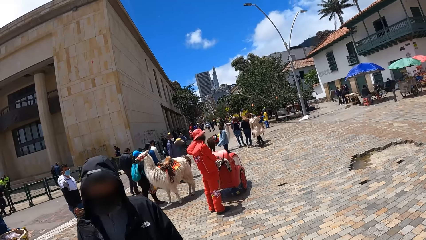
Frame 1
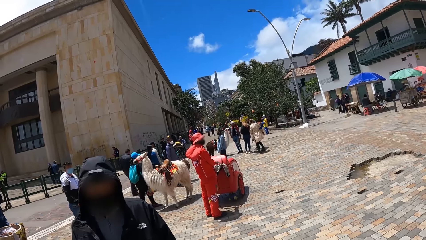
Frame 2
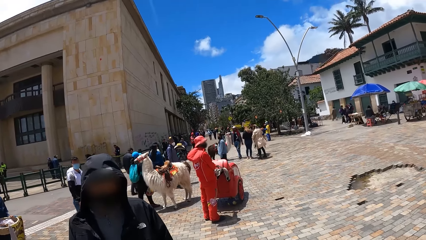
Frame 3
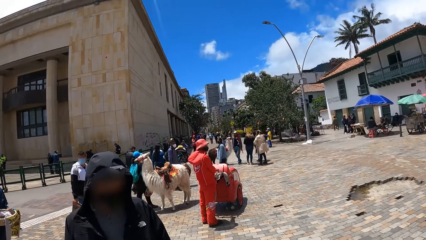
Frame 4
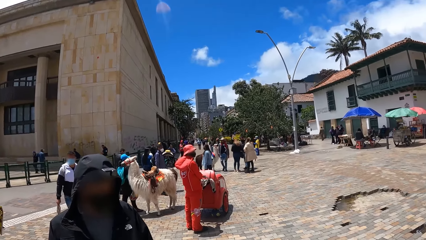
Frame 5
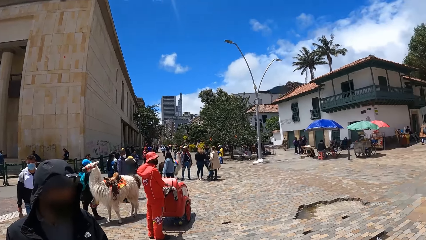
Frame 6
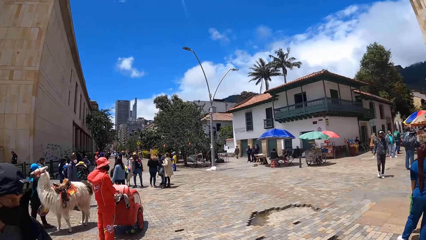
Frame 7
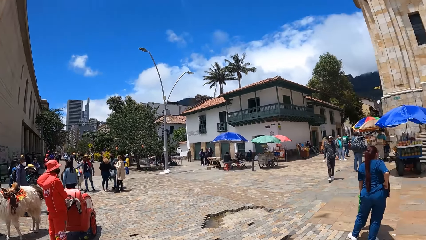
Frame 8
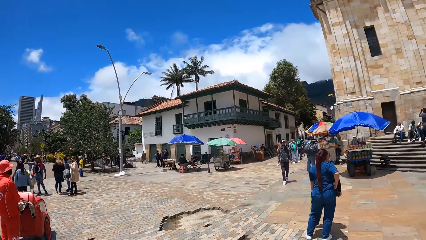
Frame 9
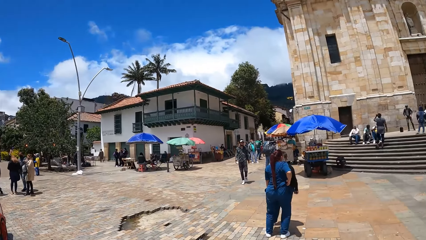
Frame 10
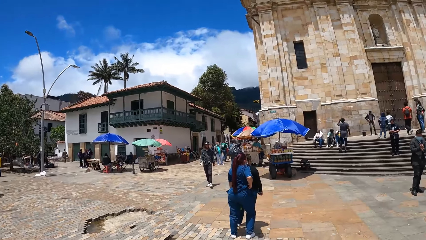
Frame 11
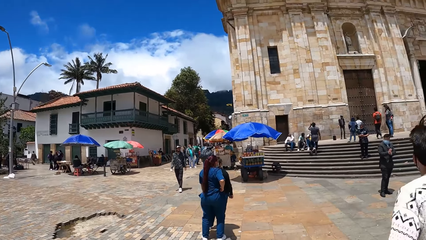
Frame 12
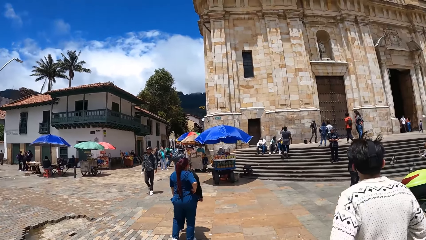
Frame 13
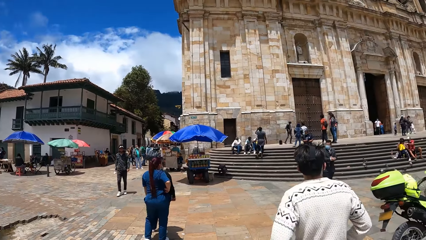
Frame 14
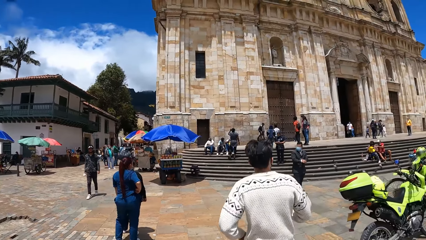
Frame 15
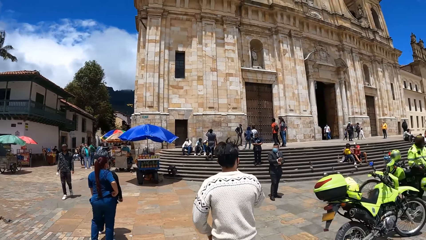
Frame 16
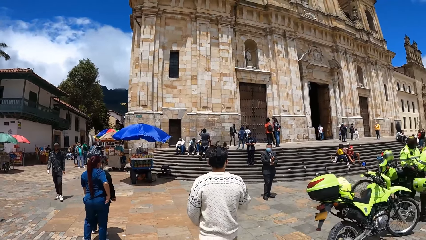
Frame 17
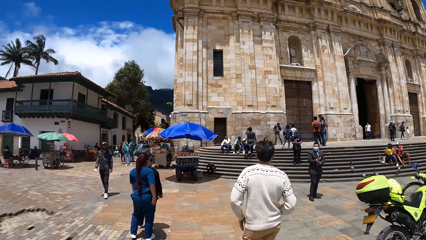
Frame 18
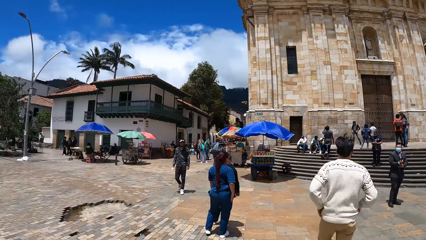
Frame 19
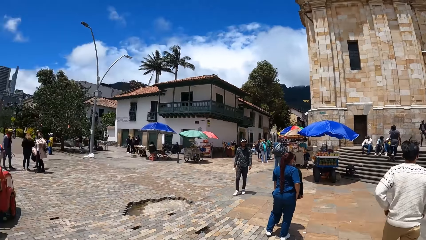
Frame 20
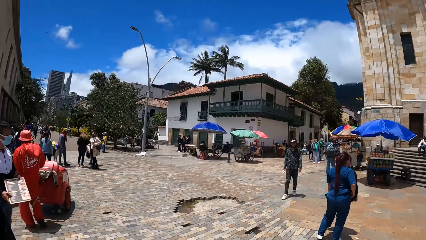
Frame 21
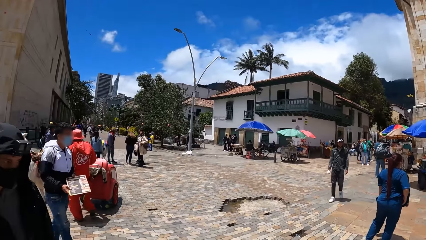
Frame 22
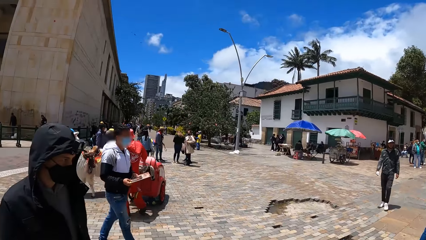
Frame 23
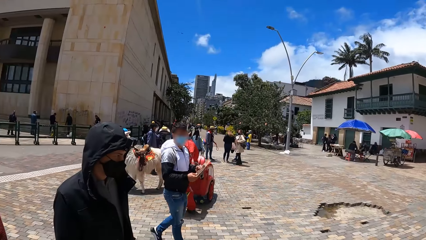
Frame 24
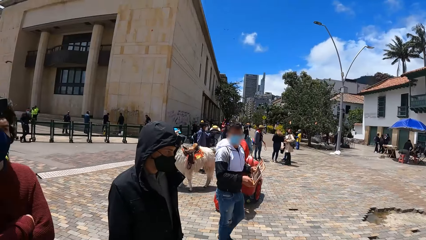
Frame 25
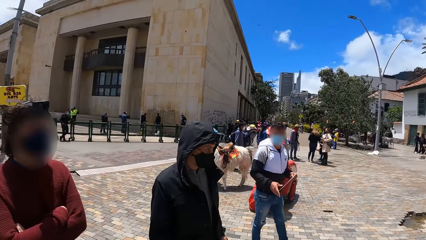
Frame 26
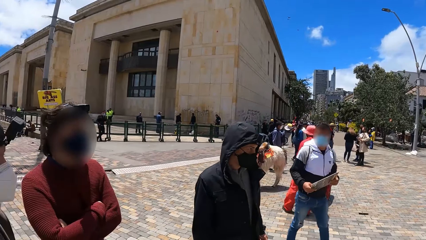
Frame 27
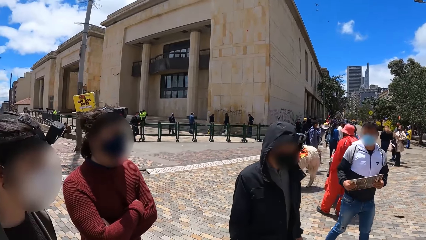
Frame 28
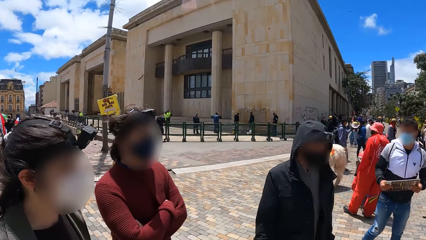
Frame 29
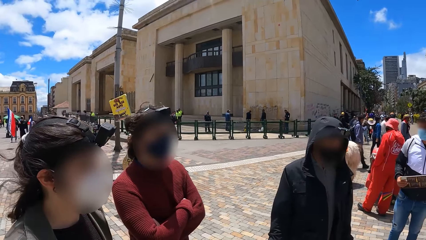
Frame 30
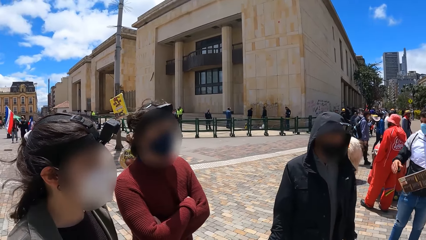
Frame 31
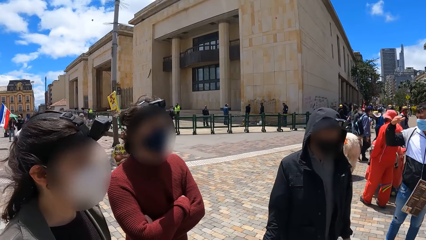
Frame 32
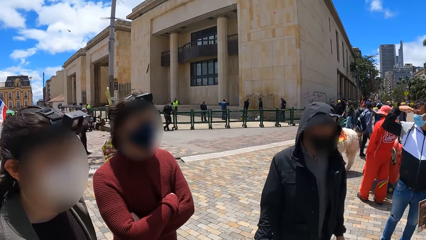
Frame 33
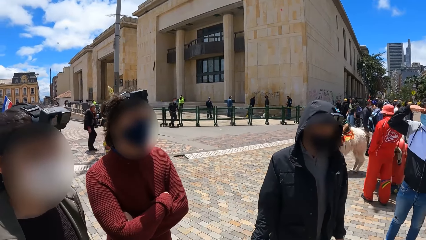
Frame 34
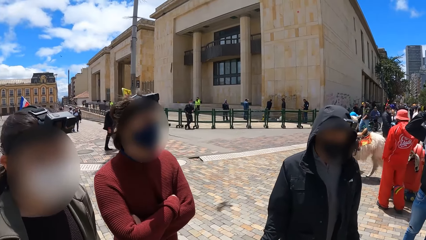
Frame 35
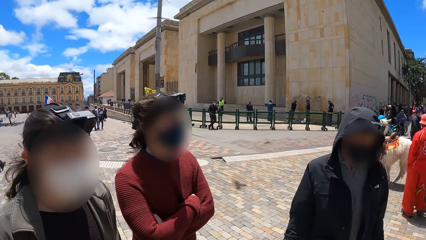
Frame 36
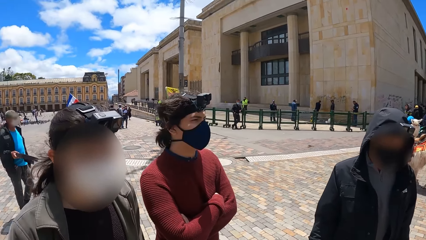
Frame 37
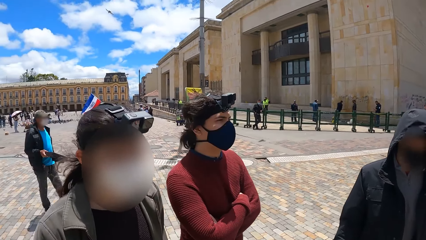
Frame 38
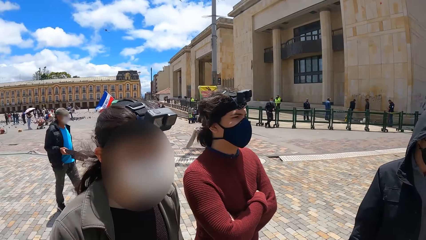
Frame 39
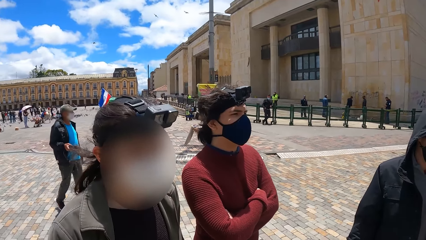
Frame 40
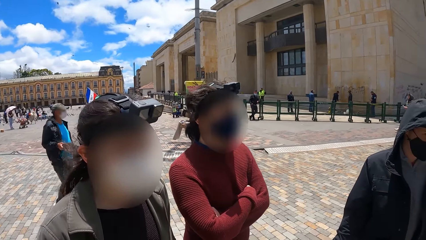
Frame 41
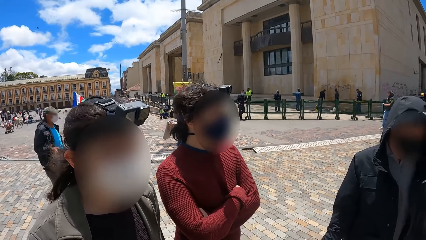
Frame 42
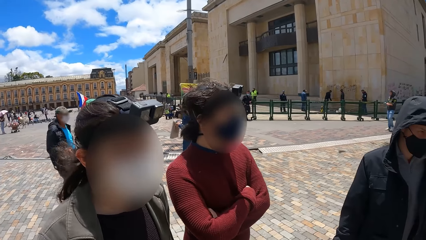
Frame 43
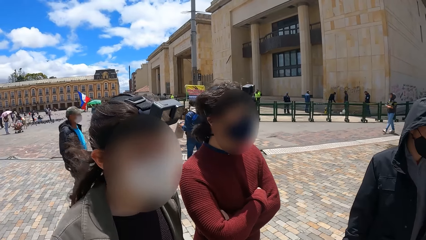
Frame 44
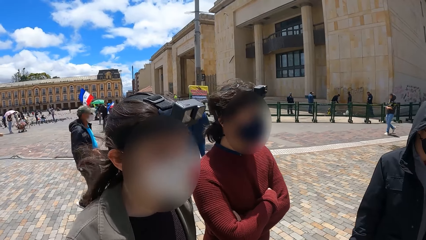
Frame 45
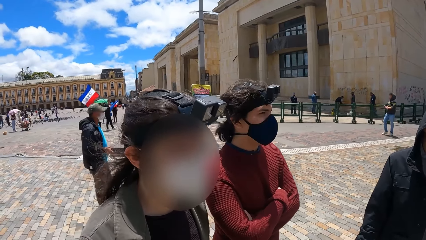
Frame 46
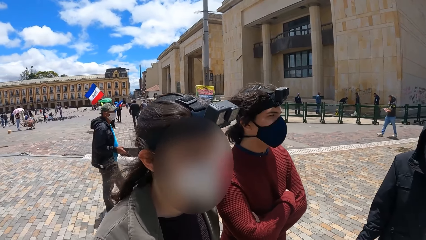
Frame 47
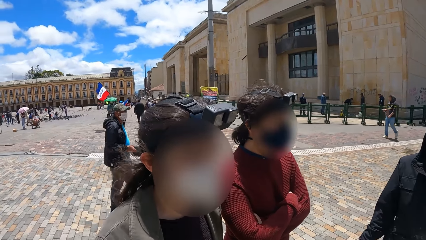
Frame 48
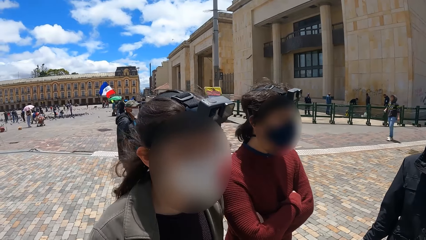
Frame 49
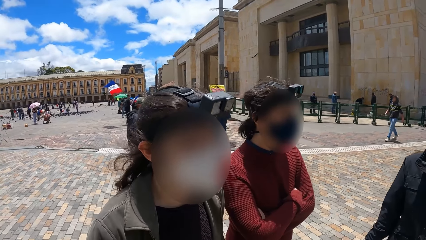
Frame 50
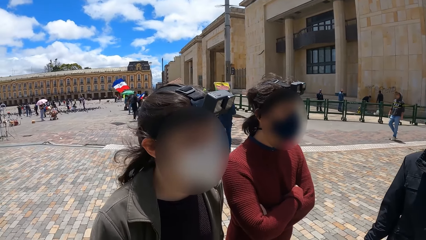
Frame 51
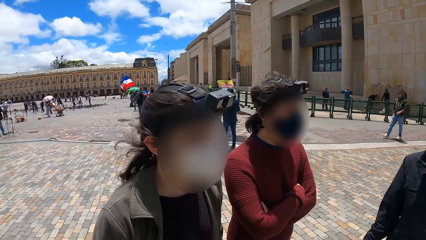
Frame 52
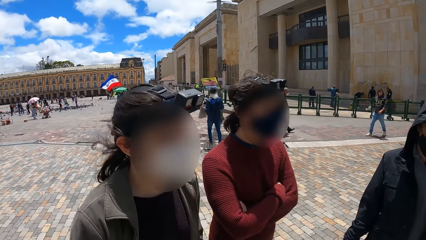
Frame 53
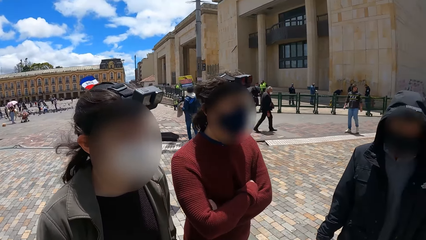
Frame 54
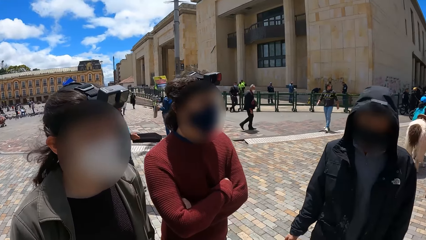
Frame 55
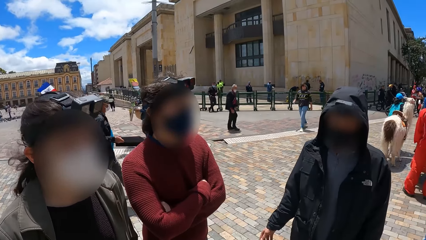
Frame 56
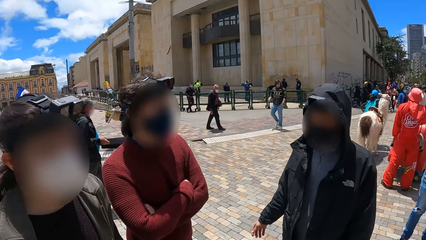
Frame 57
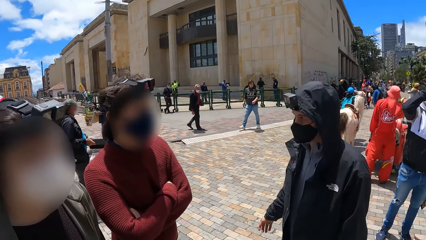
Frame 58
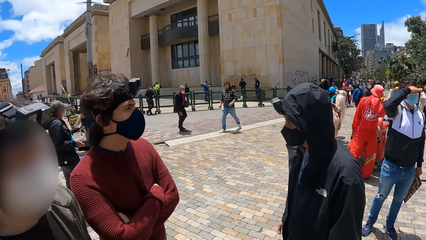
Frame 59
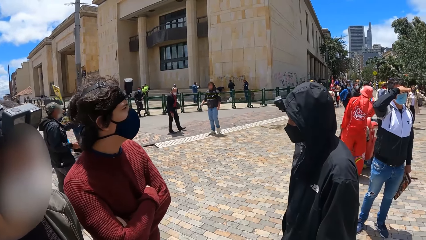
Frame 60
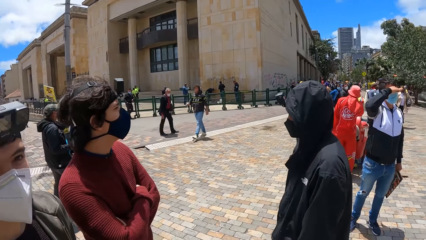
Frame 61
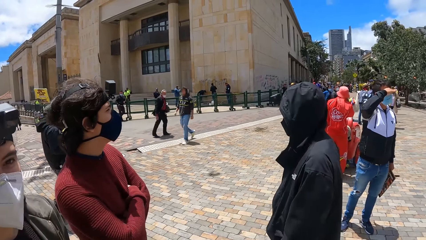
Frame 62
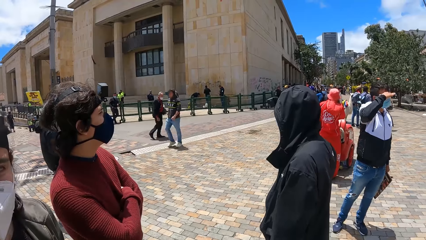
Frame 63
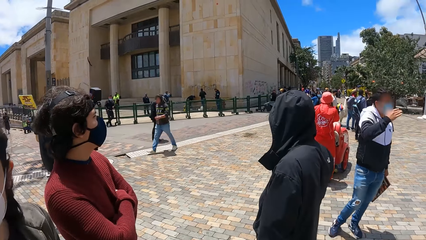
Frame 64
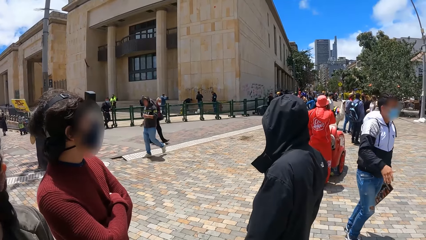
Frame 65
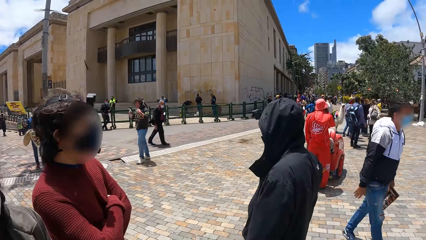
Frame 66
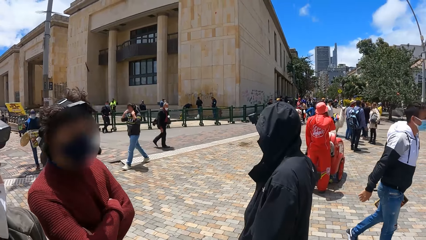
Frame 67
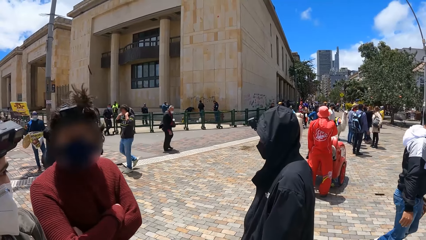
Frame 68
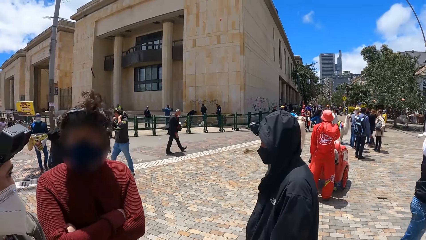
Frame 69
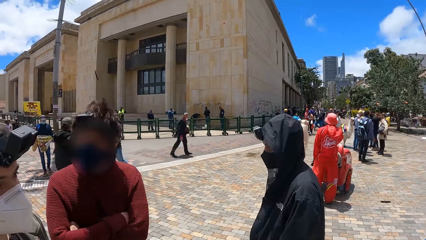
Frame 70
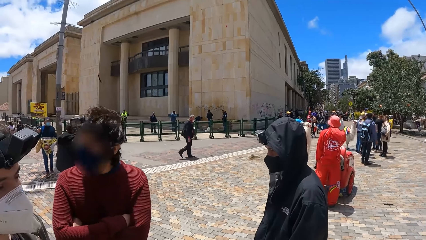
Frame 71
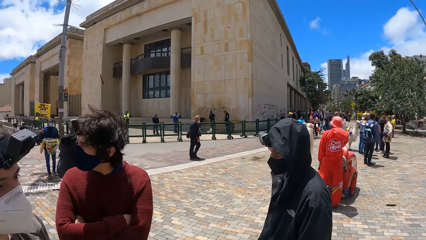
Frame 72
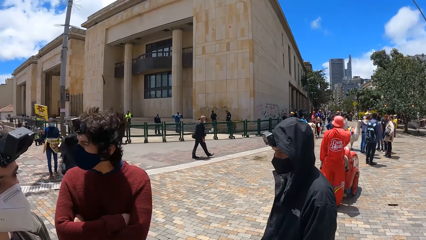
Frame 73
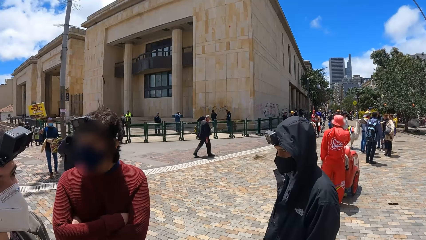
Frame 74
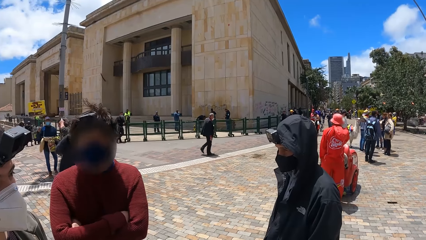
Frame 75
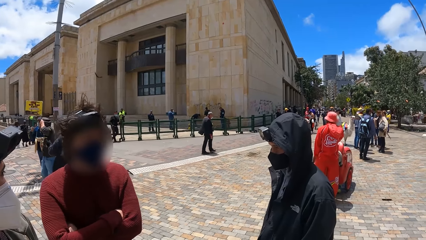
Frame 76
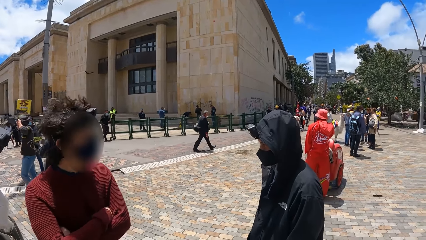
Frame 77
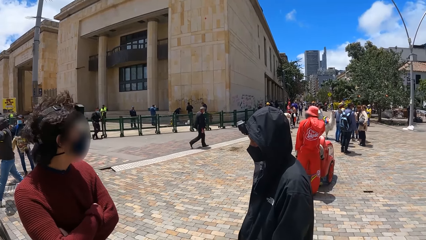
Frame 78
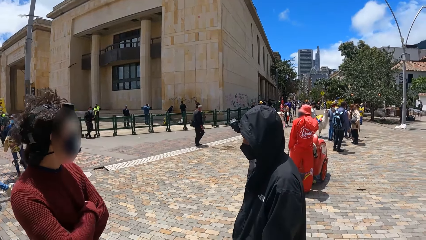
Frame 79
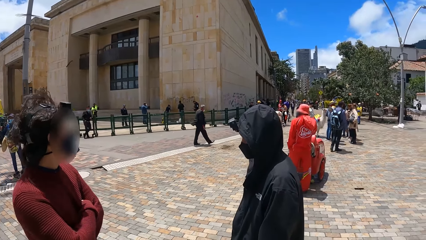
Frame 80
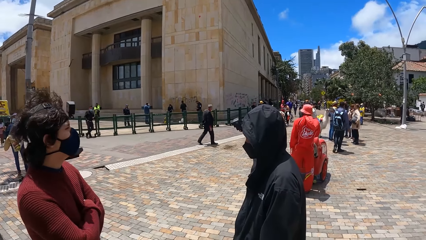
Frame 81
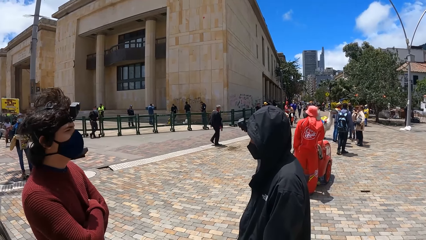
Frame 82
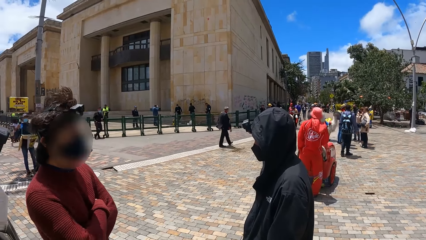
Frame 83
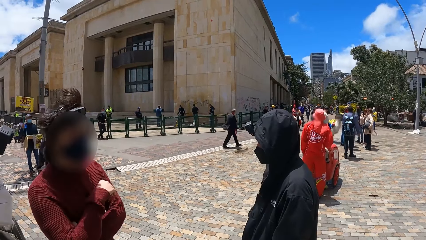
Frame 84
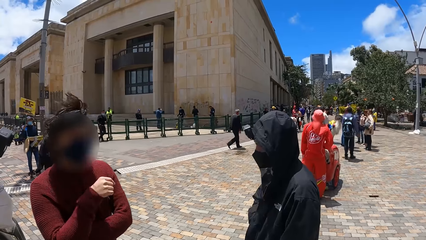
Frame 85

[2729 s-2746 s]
The camera wearer interacts with a man, another man and a third man.
